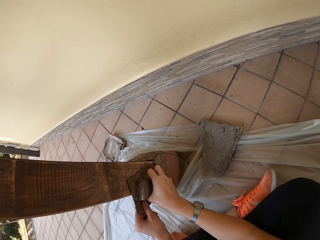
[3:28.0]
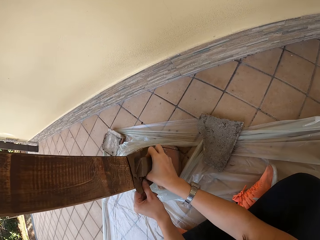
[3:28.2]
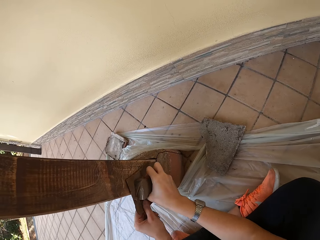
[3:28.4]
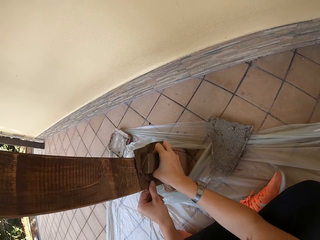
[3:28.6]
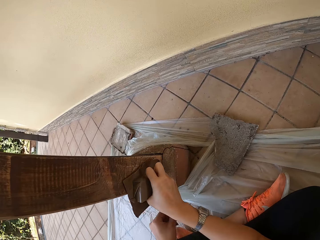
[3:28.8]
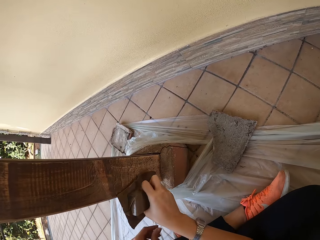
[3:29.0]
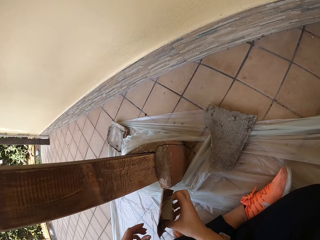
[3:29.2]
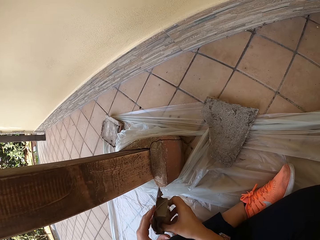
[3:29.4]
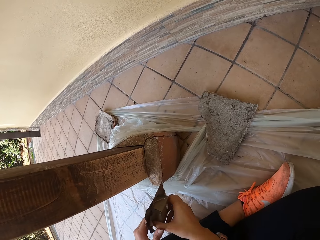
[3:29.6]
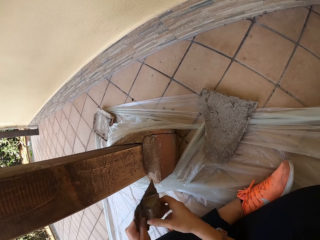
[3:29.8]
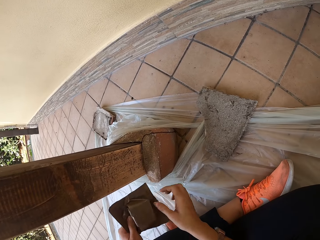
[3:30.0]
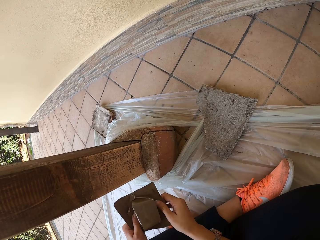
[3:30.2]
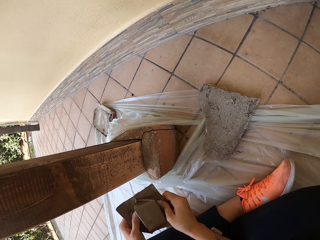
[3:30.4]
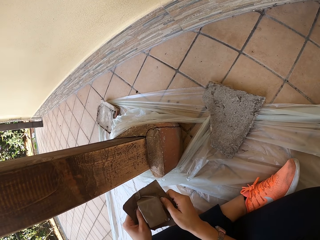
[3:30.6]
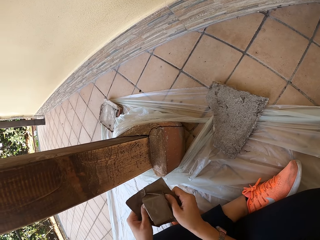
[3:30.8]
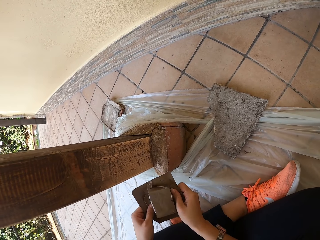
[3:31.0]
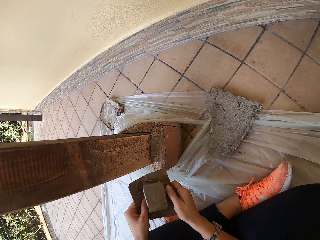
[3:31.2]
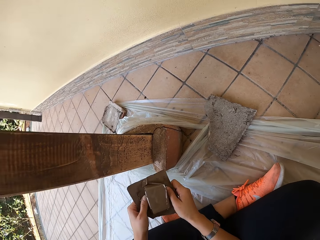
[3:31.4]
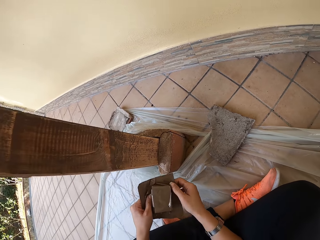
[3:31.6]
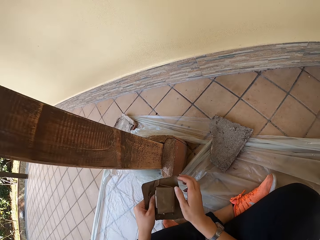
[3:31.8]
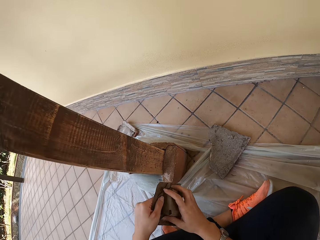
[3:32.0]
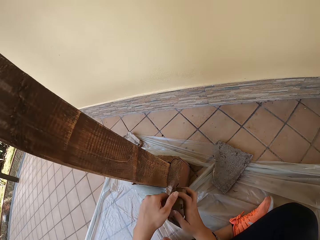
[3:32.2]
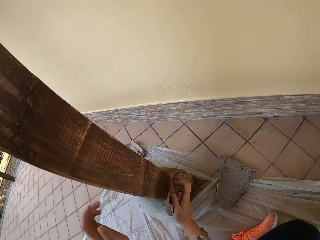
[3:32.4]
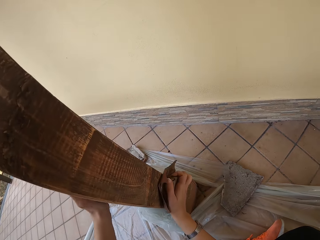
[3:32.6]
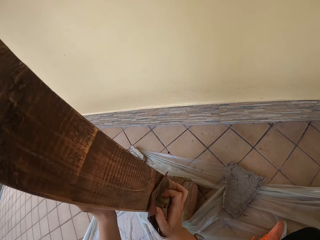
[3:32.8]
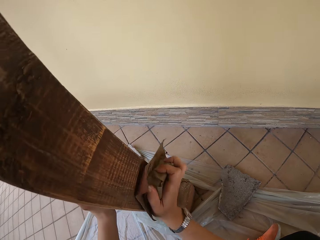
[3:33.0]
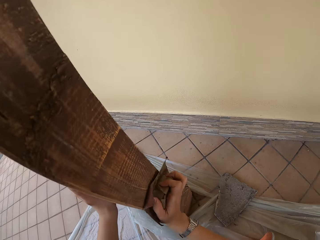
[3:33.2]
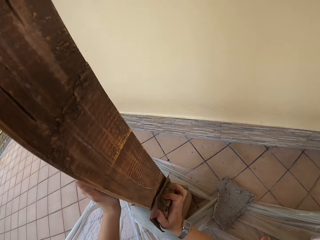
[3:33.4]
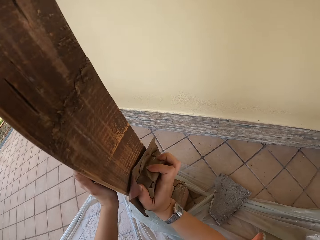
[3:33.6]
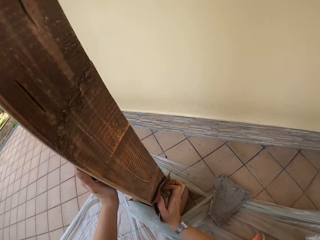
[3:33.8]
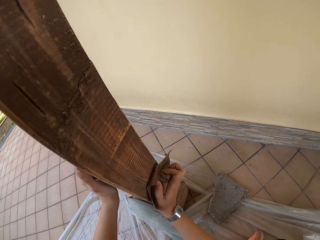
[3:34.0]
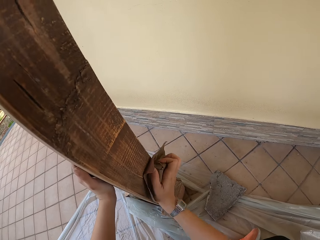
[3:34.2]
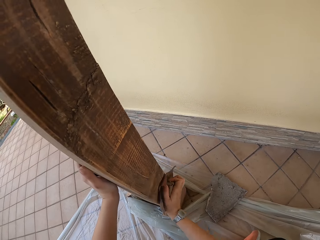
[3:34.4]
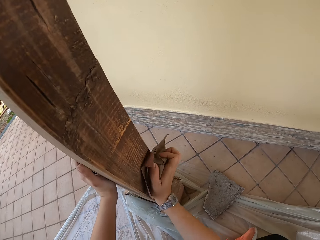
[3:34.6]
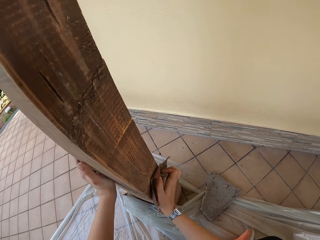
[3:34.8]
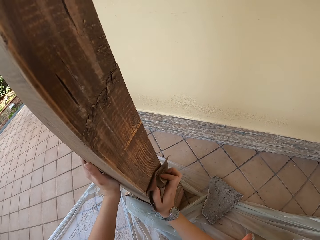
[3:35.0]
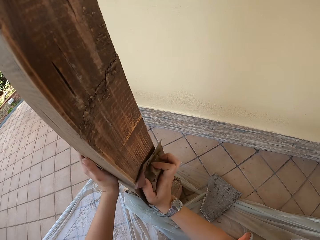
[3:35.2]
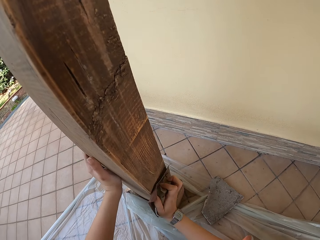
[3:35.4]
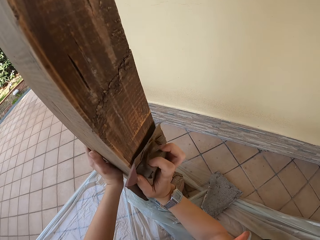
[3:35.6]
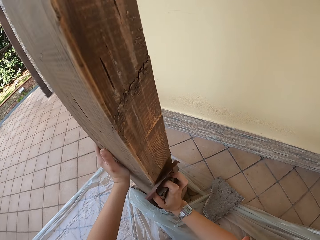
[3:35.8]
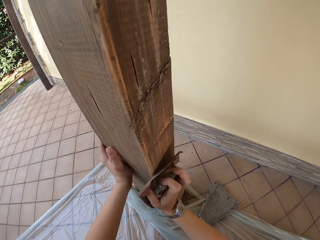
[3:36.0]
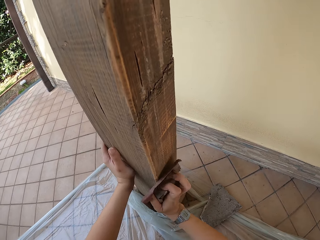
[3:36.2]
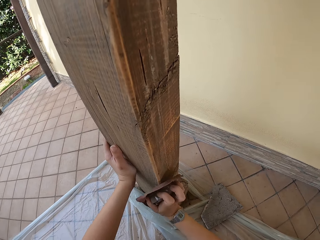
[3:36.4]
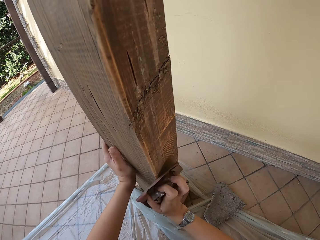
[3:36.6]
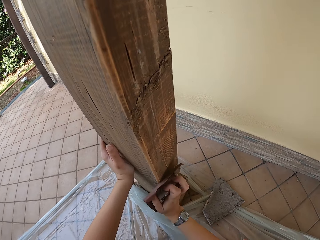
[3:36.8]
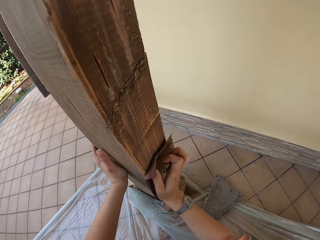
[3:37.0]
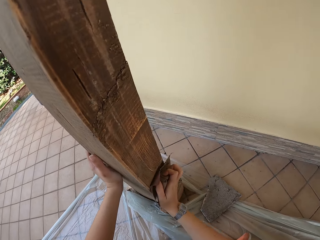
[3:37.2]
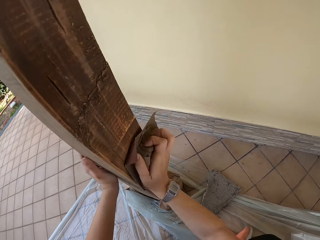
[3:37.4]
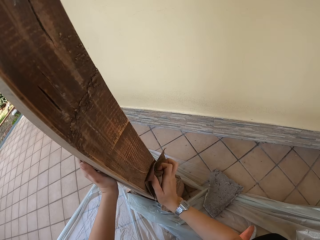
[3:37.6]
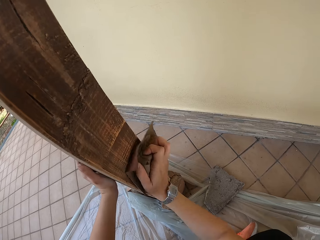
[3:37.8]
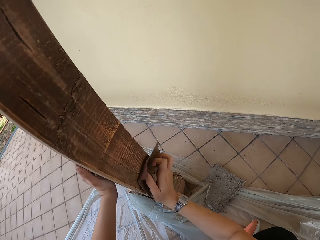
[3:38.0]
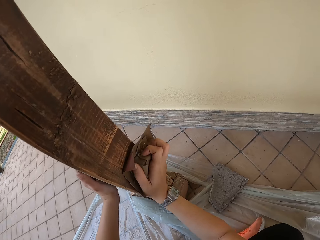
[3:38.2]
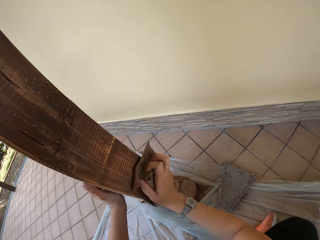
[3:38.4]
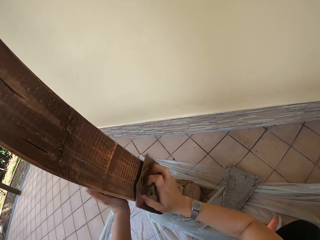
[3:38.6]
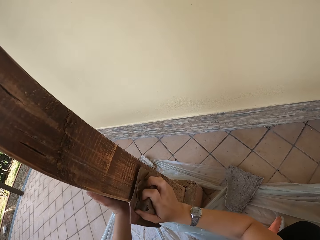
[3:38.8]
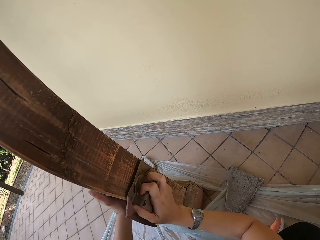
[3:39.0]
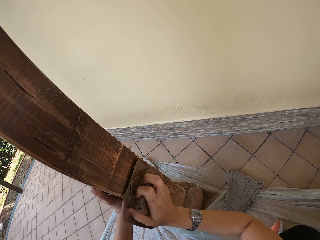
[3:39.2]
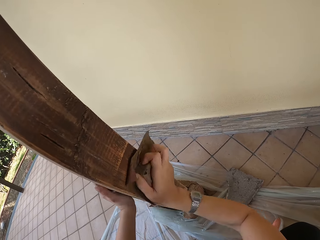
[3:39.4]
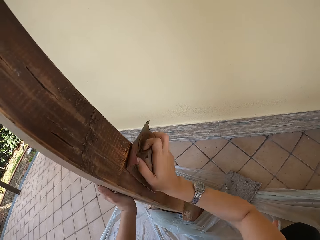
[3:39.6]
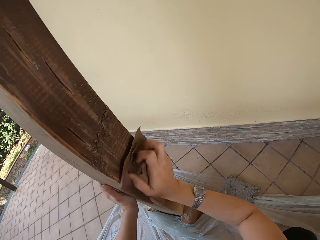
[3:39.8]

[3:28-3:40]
The camera wearer adjusts the sandpaper with both her hands. She holds the sandpaper with both hands. She places her left hand on the pillar. She smoothens the pillar with the sandpaper on her right hand.

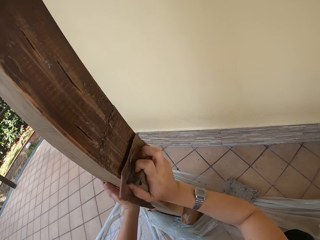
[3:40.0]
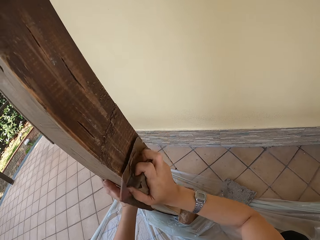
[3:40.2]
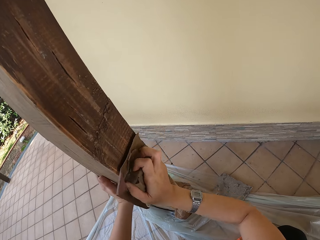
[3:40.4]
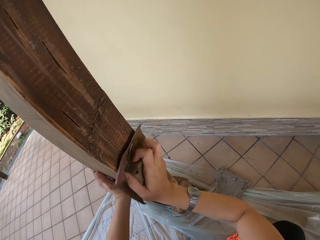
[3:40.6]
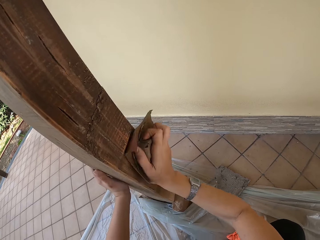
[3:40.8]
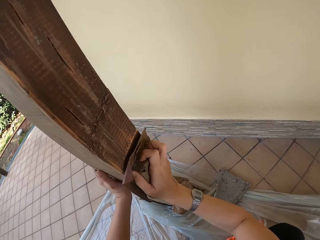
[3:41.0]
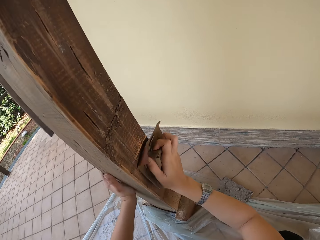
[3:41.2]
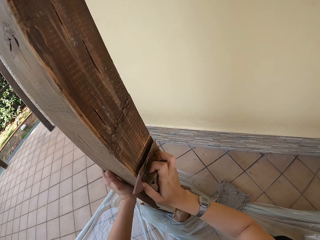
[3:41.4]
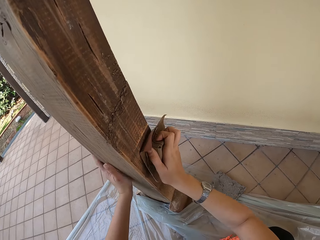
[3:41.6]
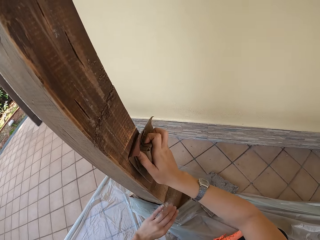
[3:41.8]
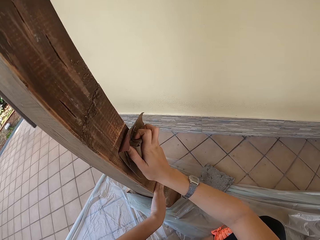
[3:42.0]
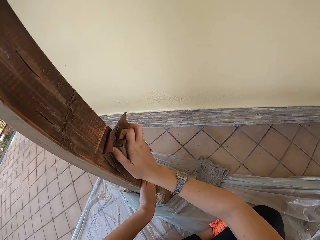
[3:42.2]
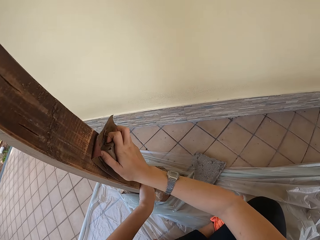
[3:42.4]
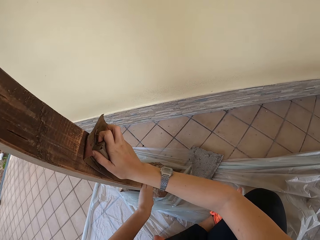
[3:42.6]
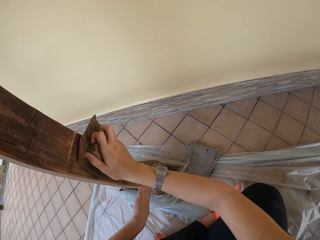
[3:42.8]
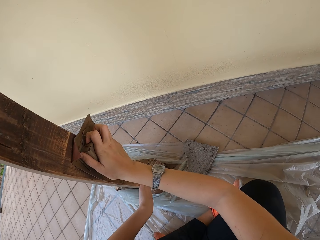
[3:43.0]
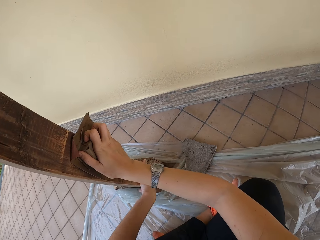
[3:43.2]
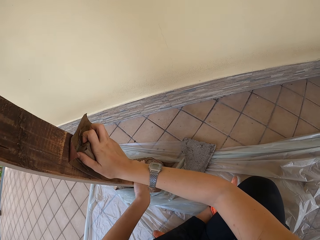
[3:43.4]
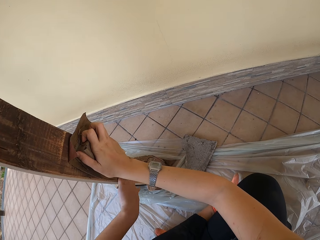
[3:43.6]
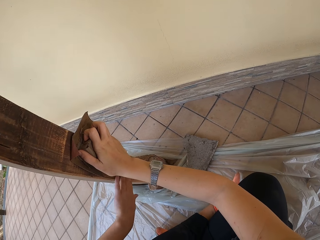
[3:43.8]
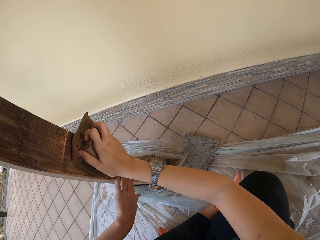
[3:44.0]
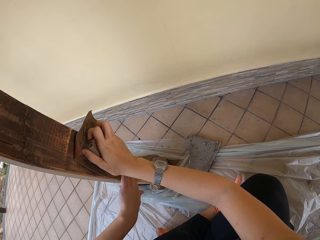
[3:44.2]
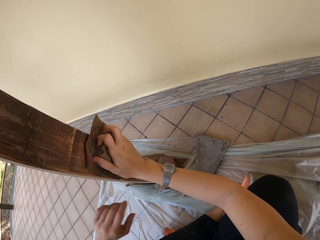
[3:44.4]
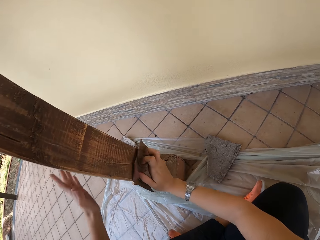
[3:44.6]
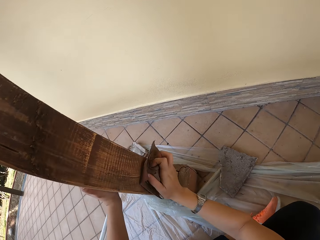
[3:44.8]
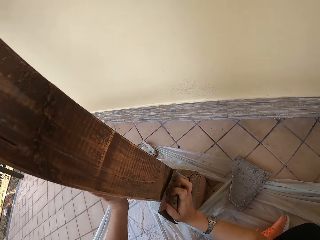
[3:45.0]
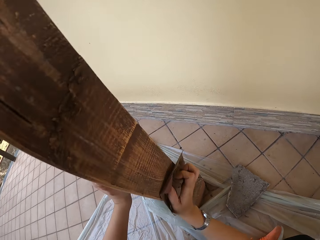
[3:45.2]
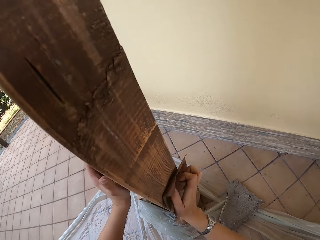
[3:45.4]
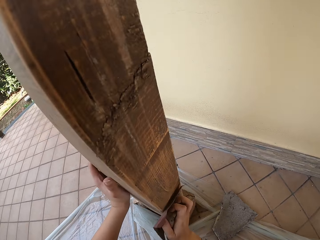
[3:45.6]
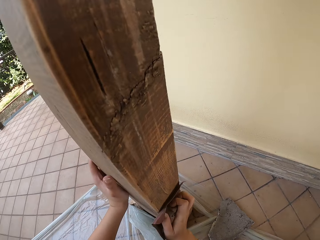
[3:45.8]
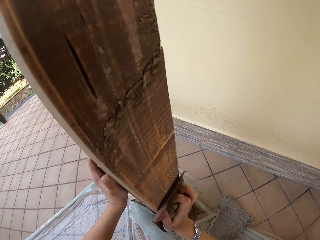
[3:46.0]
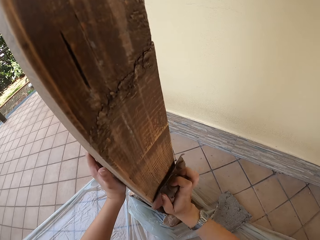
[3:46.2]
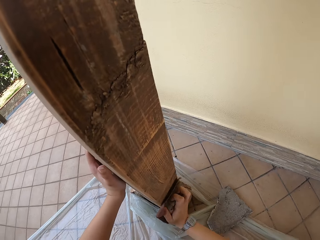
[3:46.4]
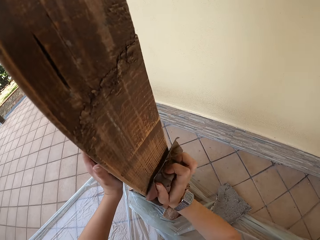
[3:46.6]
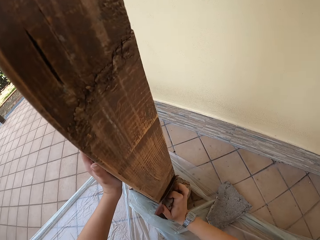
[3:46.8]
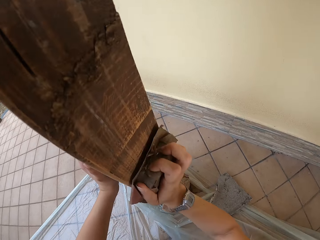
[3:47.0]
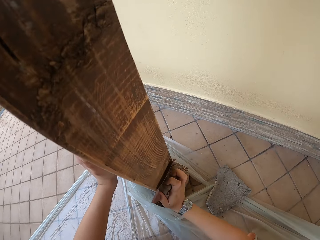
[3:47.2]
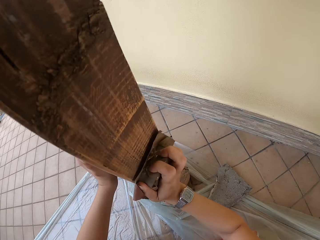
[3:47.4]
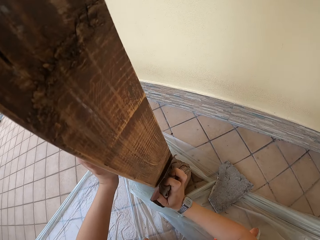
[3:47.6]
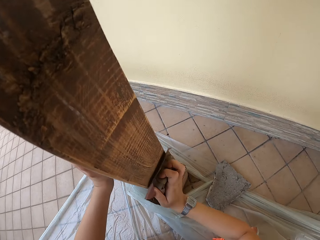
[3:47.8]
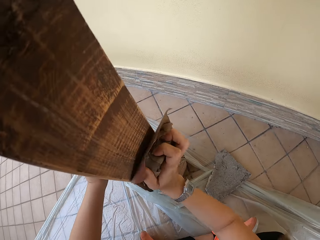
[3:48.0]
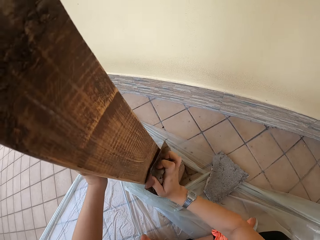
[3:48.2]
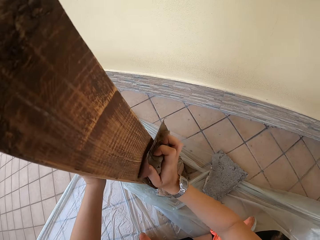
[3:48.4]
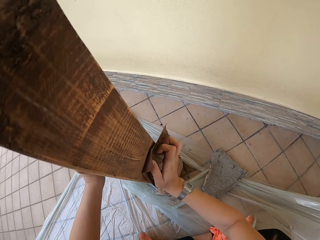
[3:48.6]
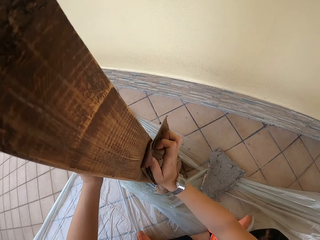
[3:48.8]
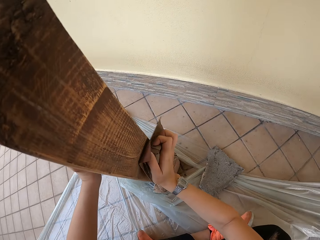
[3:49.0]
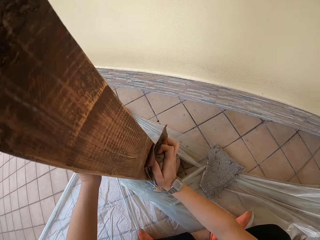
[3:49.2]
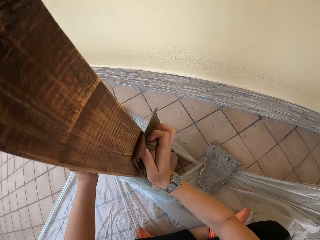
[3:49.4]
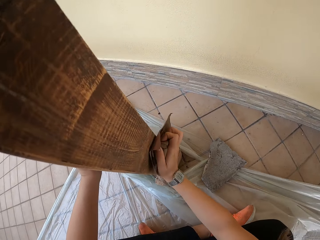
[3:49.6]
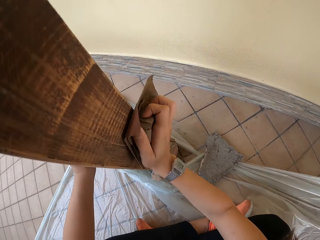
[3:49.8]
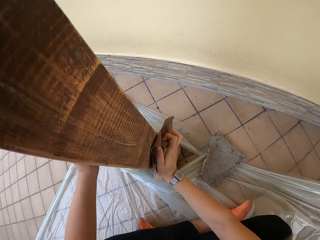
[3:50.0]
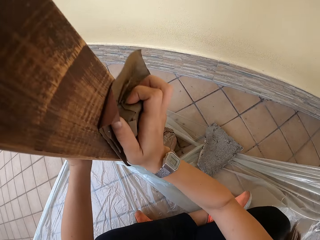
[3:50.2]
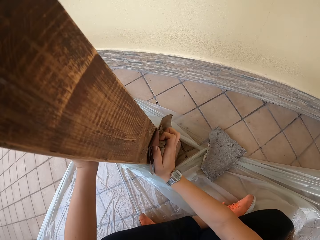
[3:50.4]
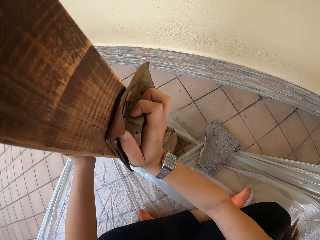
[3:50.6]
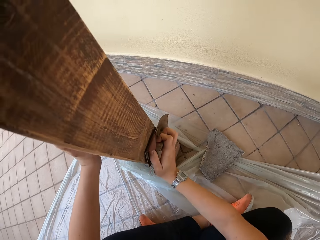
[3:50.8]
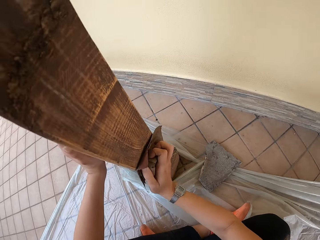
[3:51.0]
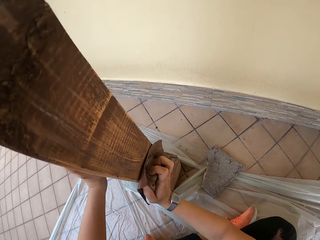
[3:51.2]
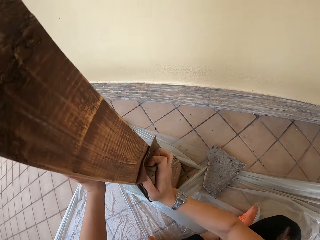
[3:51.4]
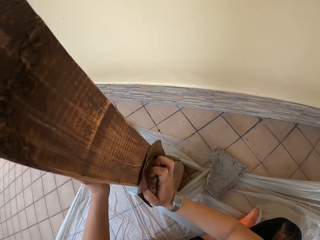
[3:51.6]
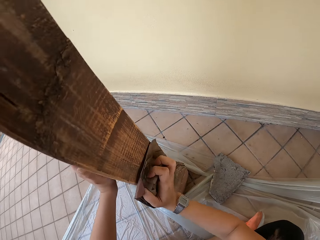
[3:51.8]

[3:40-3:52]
The camera wearer feels the pillar with her left hand. She smoothens the pillar with the sandpaper on her right hand.
